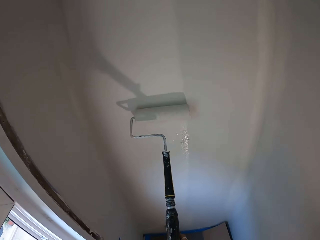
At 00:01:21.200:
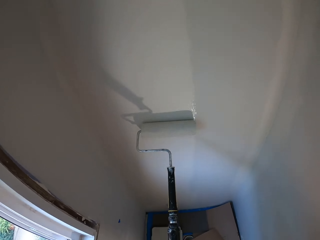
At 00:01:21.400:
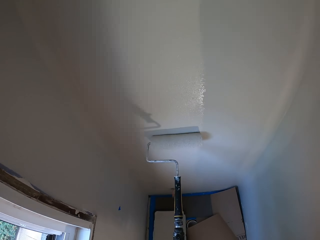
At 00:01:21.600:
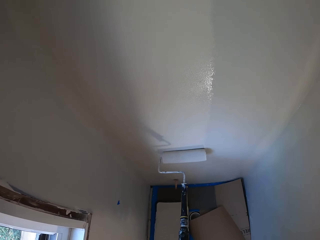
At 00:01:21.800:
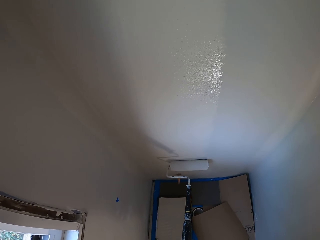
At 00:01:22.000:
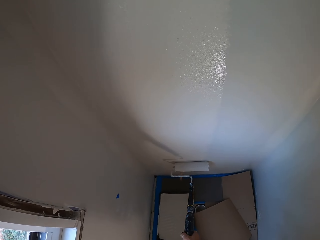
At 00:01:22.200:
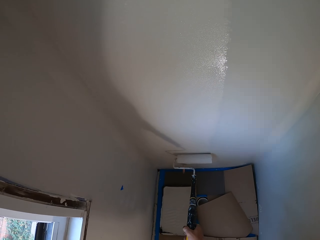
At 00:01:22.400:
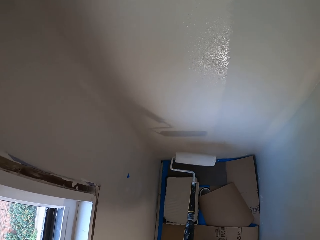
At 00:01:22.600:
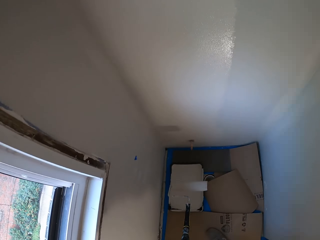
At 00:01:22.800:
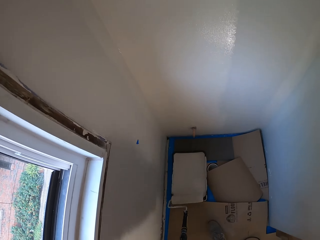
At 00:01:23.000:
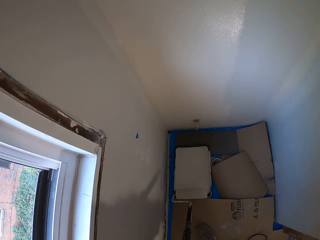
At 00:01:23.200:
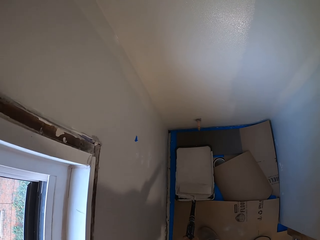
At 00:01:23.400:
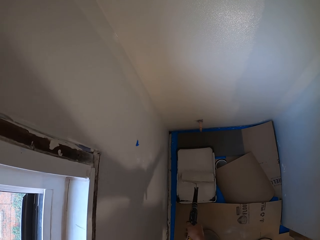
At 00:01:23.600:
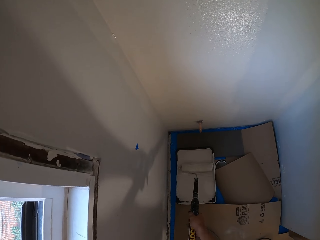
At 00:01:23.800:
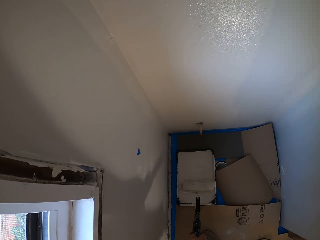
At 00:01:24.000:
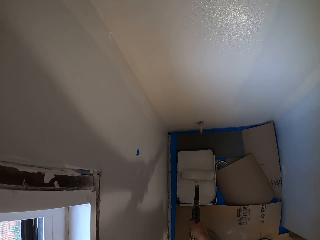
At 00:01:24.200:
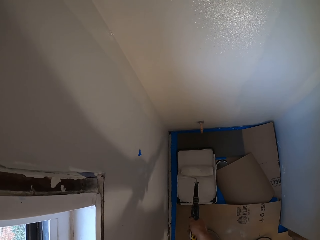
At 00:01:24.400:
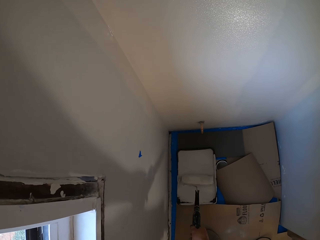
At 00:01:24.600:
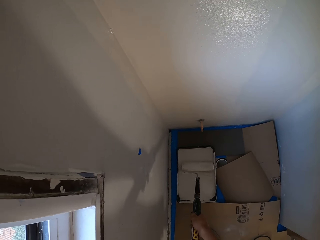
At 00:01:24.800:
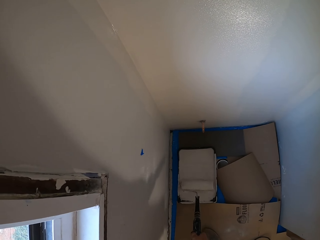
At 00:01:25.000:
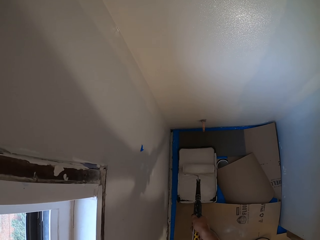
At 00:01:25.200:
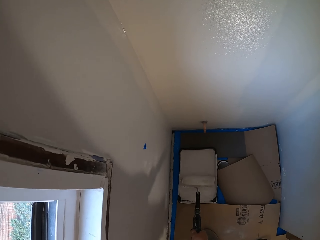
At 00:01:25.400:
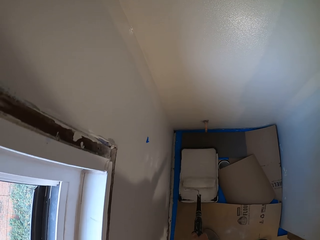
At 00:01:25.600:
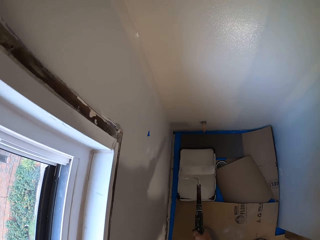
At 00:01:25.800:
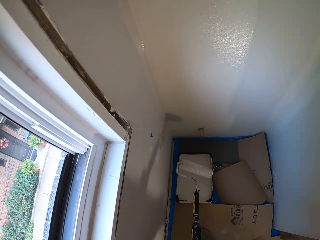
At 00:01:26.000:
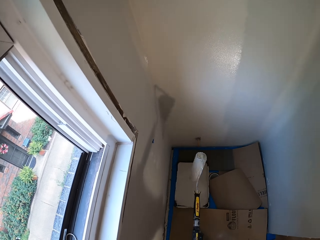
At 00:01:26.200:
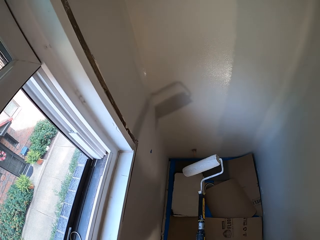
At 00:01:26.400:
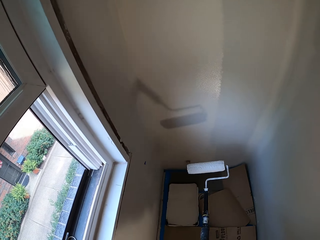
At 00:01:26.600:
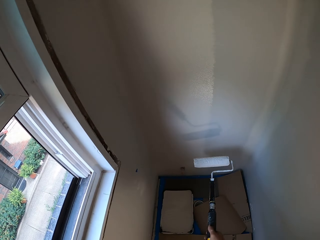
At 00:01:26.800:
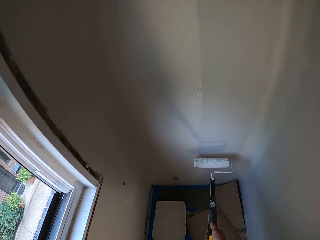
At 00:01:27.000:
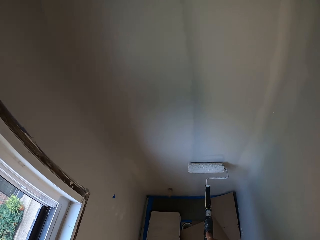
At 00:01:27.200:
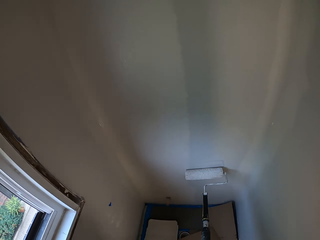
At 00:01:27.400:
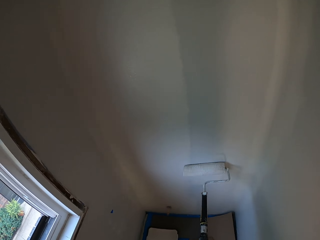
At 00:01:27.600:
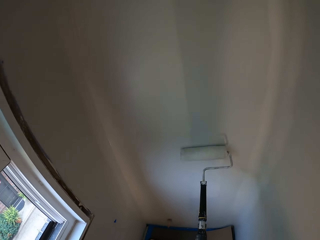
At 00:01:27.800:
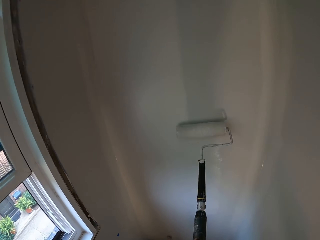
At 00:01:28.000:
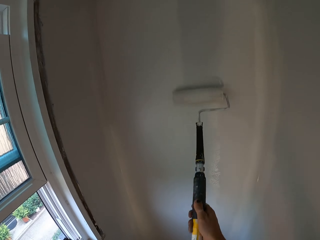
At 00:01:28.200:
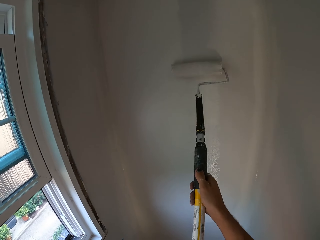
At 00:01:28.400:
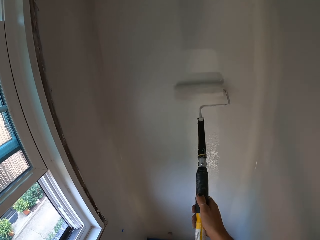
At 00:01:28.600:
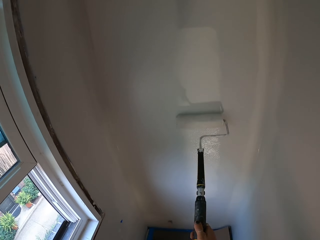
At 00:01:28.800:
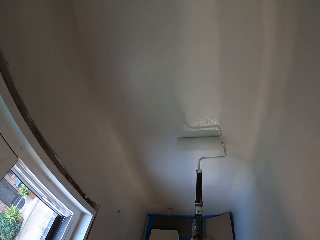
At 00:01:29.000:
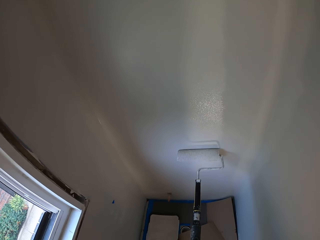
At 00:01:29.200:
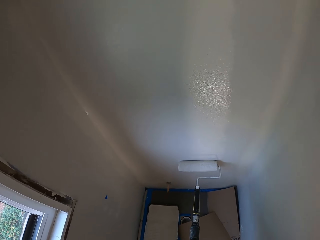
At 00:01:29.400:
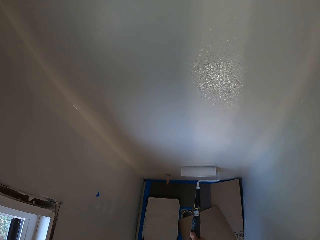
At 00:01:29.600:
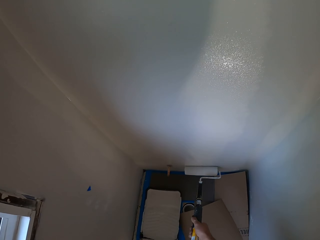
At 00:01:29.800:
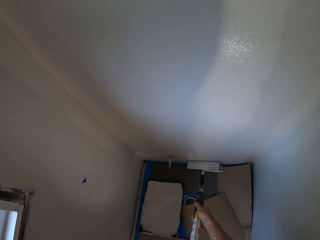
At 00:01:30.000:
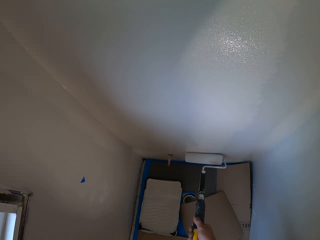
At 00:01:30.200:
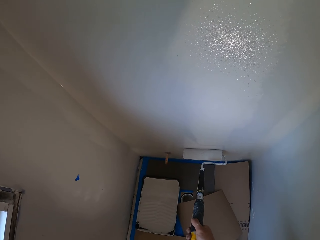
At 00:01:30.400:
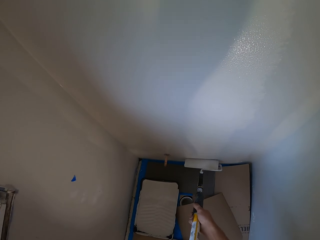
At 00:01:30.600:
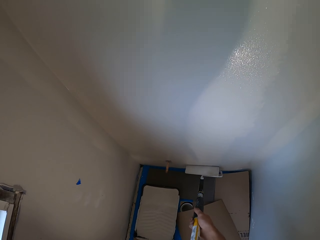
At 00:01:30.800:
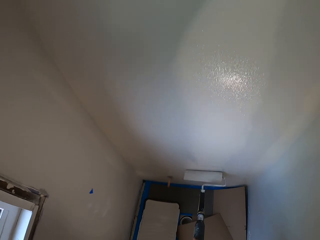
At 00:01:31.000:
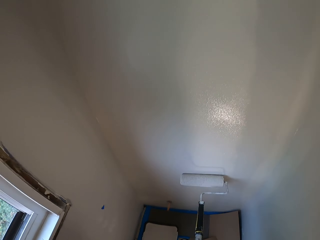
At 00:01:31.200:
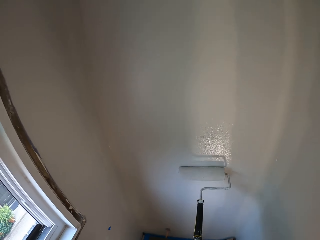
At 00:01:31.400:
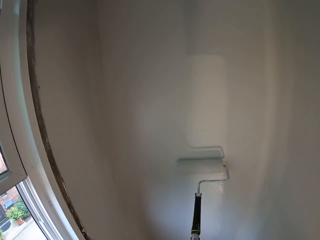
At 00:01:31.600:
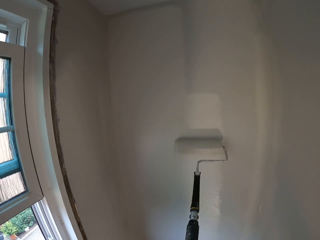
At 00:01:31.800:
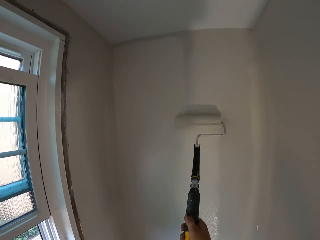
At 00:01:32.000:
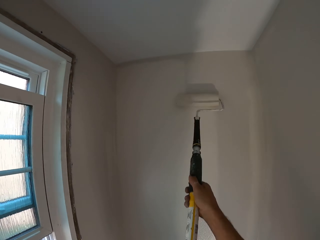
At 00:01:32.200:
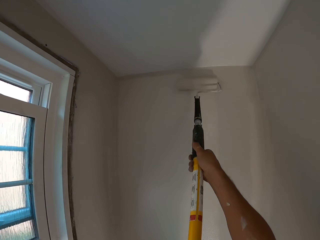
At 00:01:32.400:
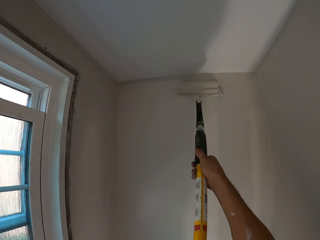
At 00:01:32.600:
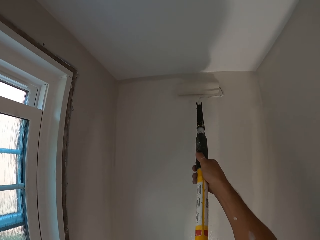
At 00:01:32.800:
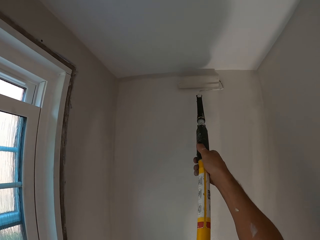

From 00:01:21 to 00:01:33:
The camera wearer rolls a roller paint brush in a paint bucket. They paint a wall using the roller paint brush.

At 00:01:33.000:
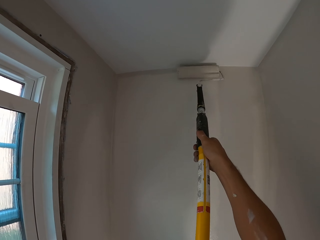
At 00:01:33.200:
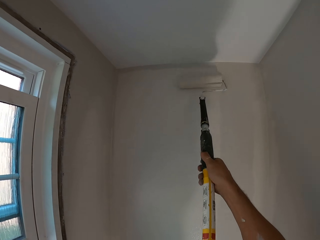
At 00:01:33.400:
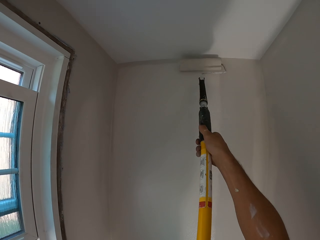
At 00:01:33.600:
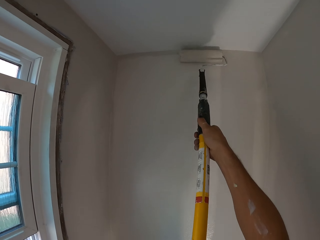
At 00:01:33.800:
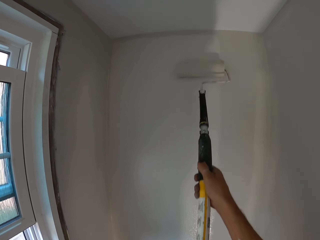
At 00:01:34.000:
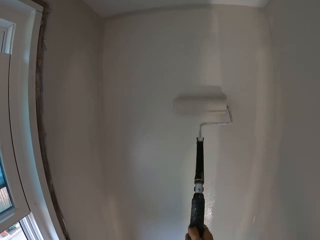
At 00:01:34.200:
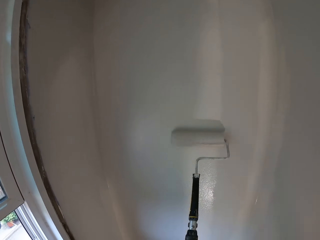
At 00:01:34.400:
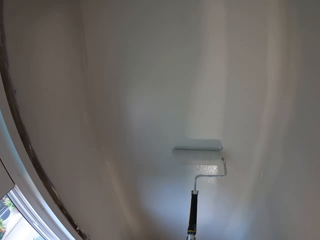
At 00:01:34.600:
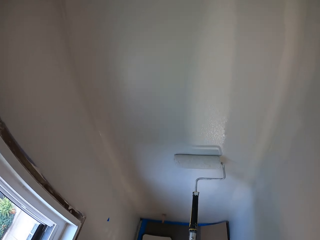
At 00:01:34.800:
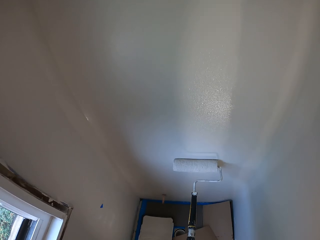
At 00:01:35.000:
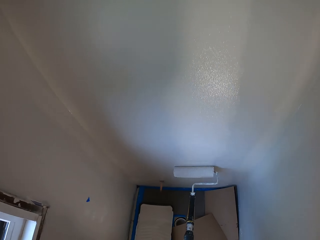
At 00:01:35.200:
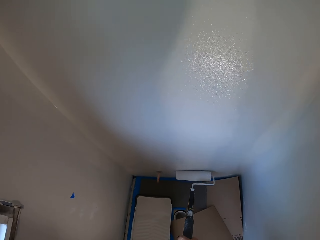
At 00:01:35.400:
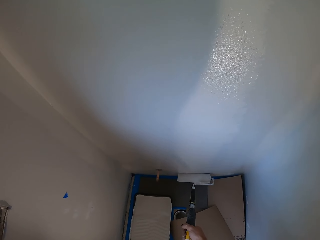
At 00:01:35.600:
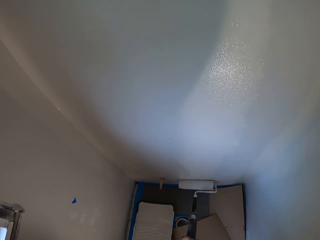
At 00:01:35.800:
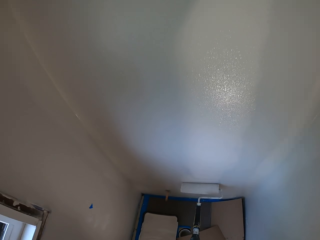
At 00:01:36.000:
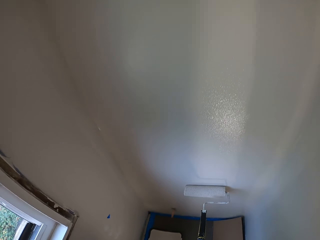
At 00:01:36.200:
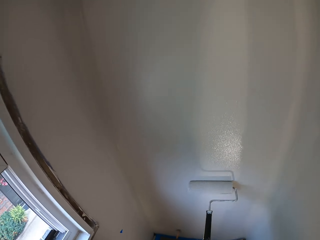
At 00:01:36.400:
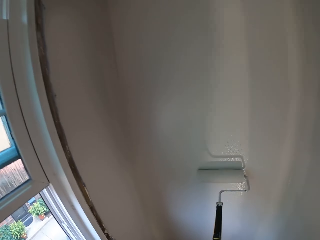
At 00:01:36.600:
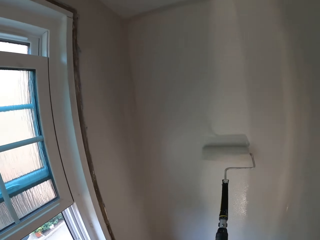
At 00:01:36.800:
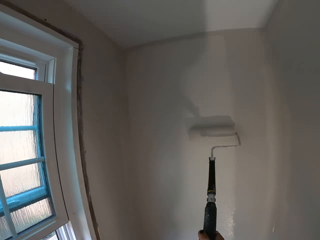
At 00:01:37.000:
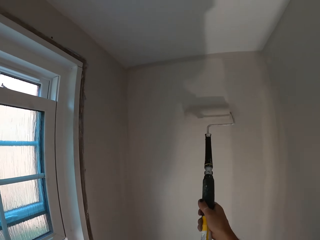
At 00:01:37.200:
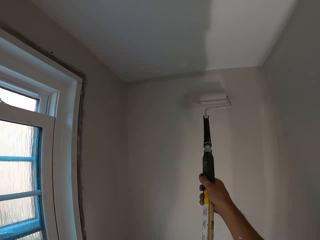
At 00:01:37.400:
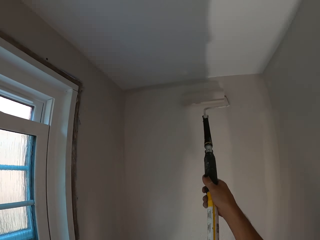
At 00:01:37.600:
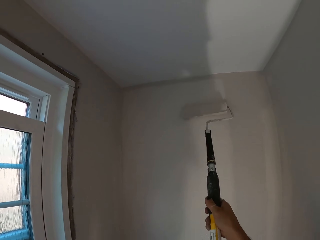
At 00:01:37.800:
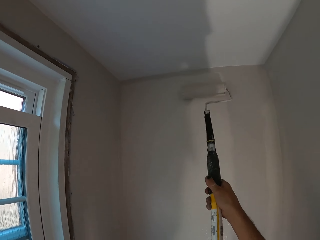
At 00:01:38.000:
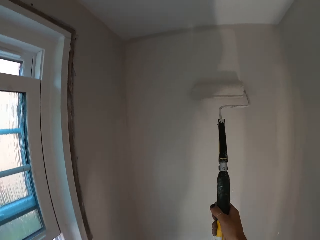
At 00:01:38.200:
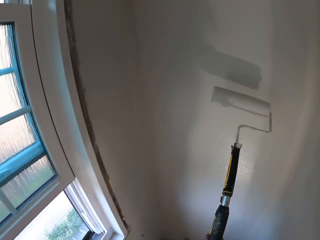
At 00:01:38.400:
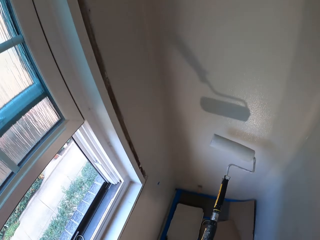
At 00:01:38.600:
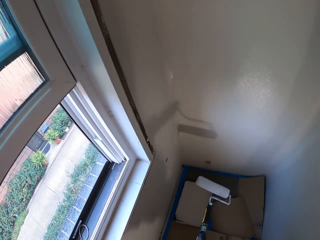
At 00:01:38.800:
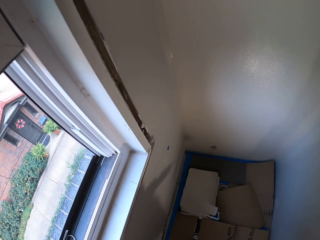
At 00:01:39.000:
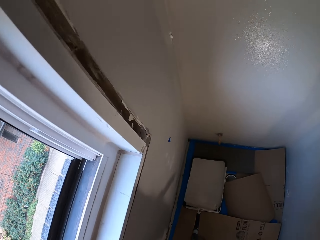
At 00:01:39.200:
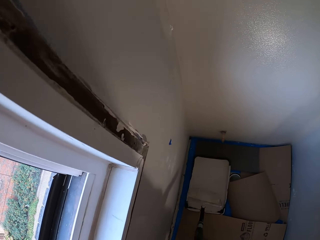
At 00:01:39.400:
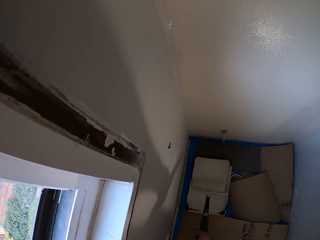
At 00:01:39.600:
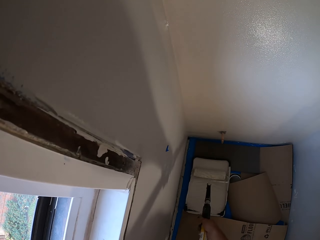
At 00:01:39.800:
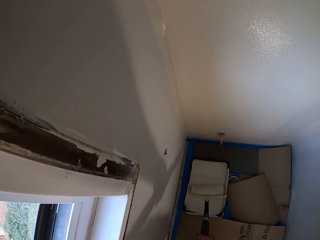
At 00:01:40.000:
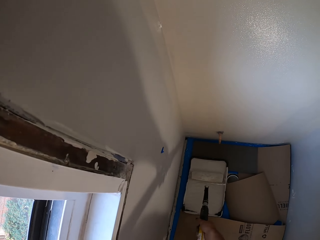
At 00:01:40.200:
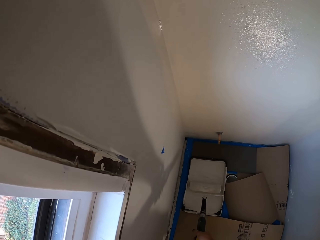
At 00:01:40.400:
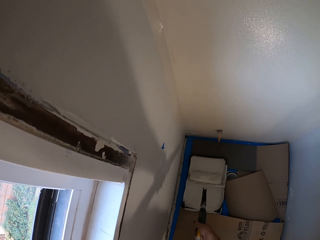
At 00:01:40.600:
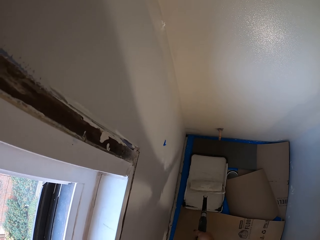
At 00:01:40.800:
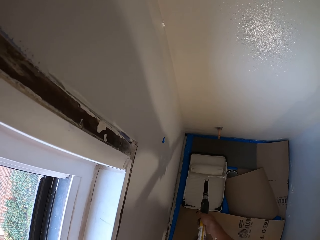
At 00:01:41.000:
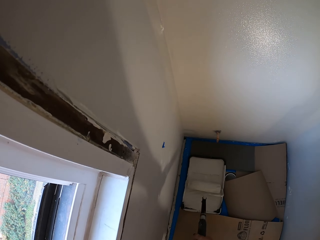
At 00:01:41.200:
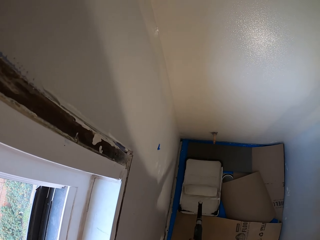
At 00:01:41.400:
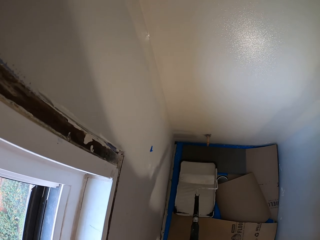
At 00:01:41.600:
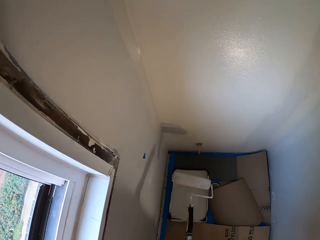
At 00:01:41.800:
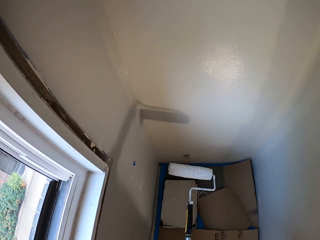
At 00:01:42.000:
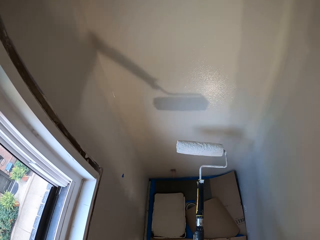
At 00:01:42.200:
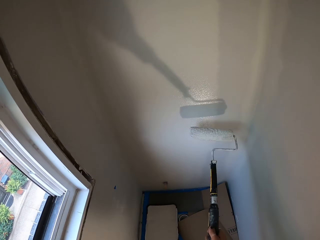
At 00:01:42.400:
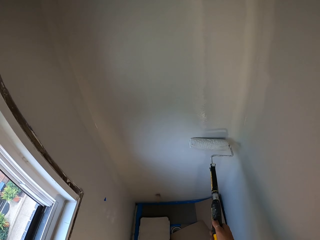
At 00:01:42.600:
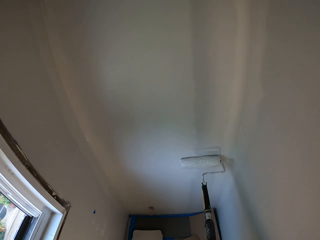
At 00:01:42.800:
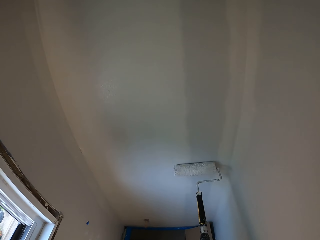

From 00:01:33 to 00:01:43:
The camera wearer rolls a roller paint brush in a paint bucket. They paint a wall using the roller paint brush.
